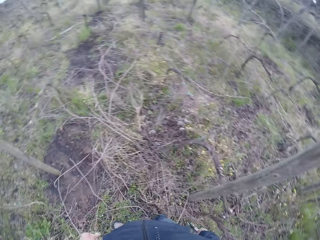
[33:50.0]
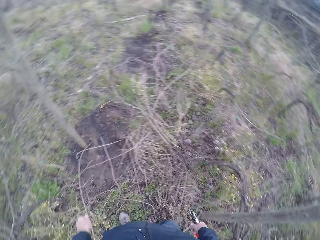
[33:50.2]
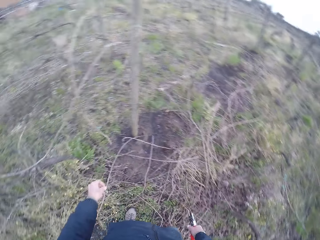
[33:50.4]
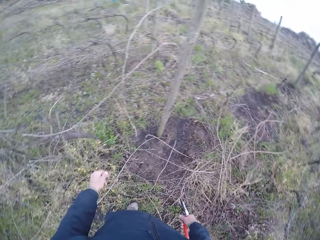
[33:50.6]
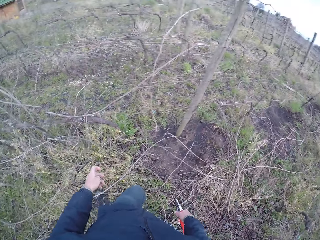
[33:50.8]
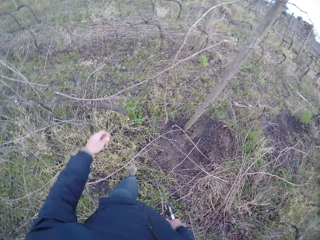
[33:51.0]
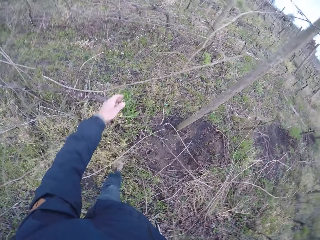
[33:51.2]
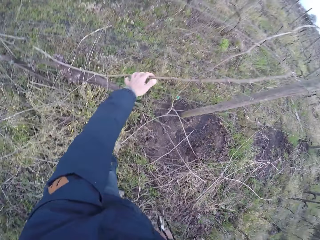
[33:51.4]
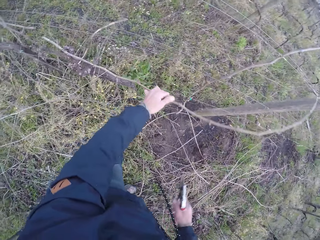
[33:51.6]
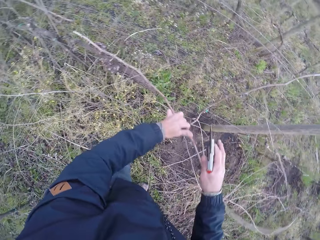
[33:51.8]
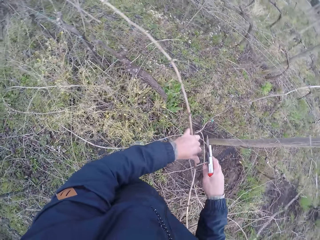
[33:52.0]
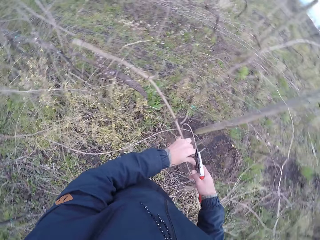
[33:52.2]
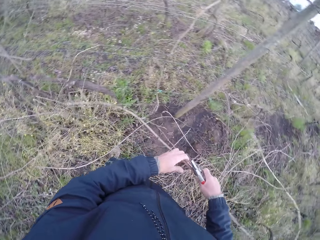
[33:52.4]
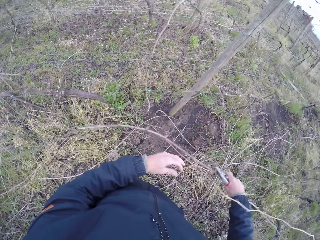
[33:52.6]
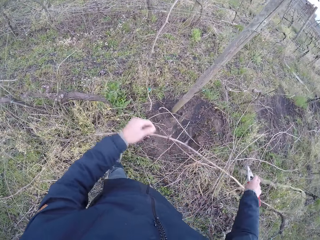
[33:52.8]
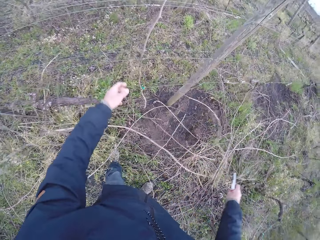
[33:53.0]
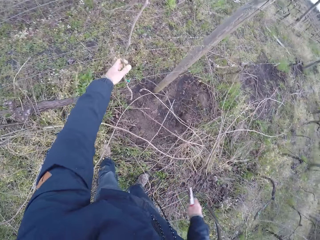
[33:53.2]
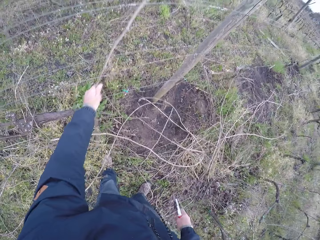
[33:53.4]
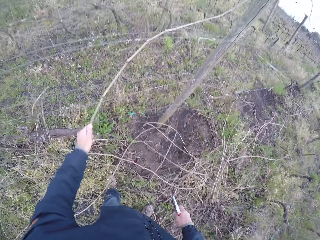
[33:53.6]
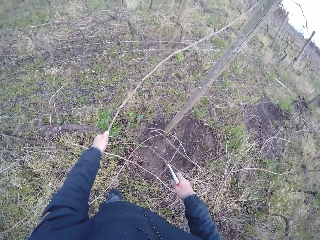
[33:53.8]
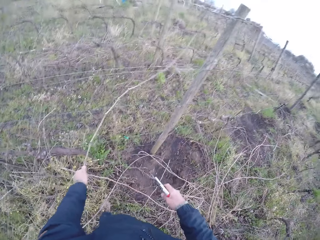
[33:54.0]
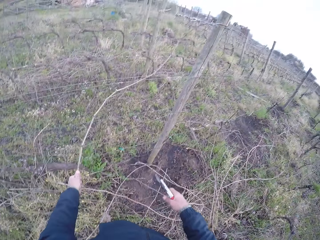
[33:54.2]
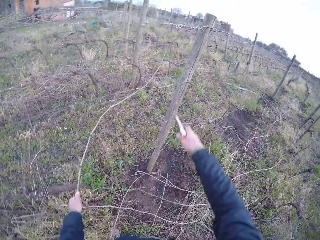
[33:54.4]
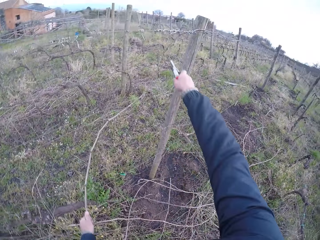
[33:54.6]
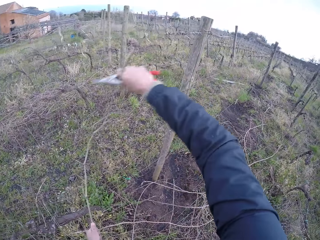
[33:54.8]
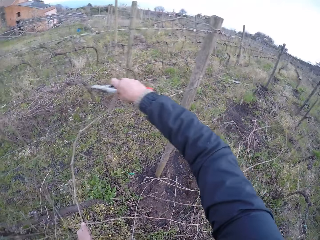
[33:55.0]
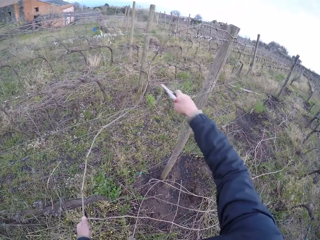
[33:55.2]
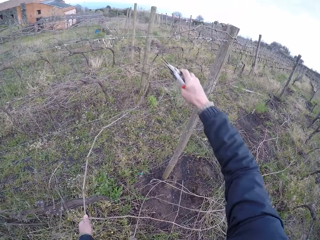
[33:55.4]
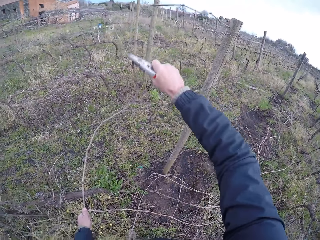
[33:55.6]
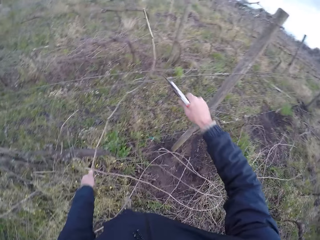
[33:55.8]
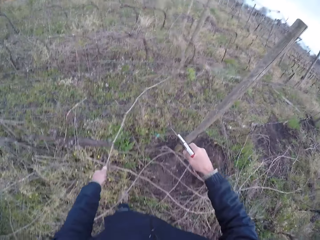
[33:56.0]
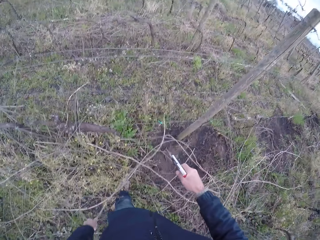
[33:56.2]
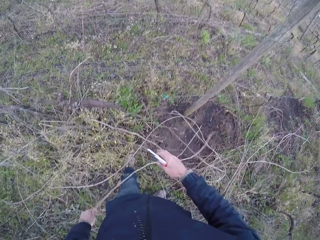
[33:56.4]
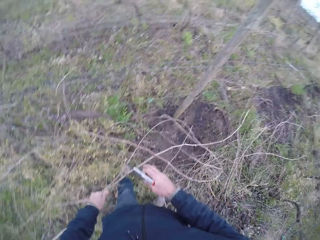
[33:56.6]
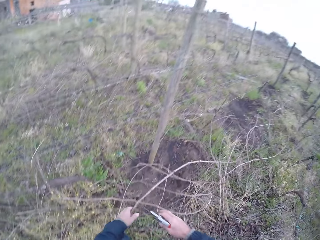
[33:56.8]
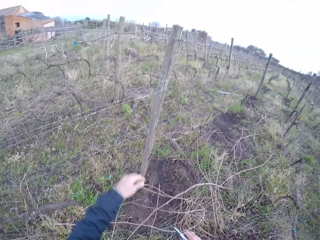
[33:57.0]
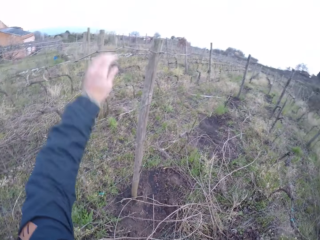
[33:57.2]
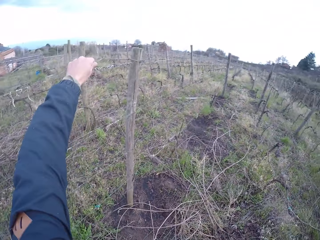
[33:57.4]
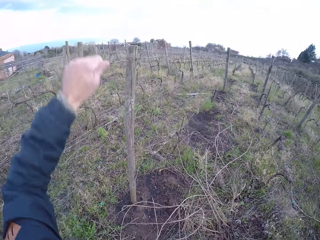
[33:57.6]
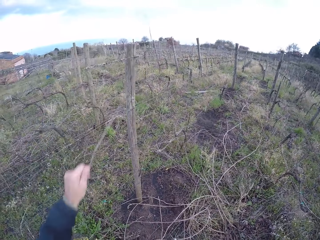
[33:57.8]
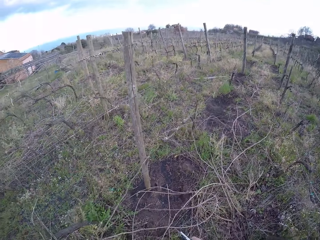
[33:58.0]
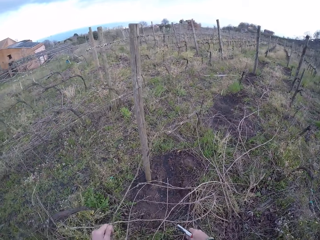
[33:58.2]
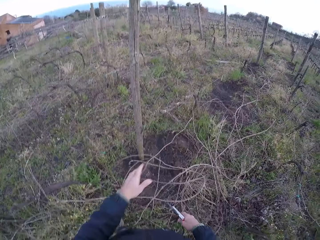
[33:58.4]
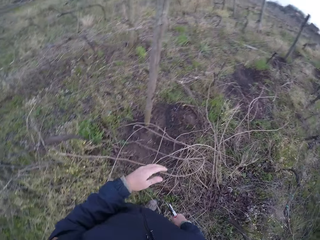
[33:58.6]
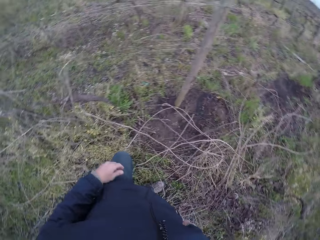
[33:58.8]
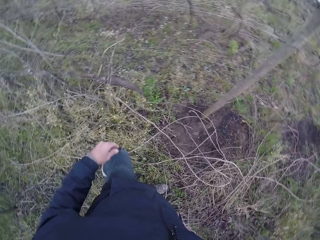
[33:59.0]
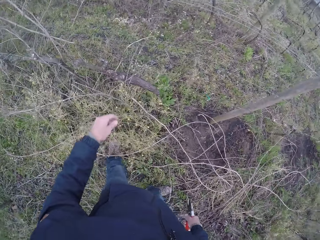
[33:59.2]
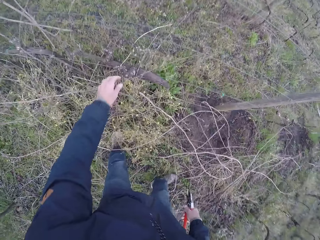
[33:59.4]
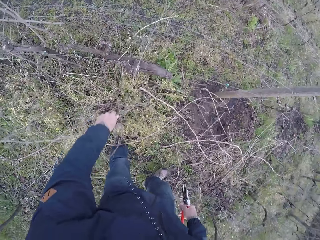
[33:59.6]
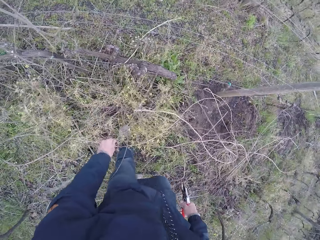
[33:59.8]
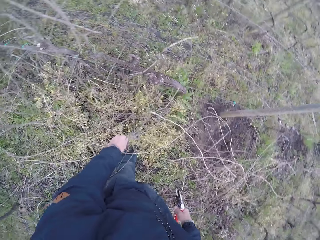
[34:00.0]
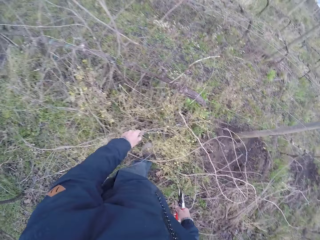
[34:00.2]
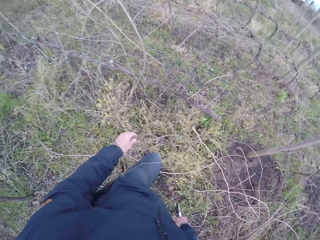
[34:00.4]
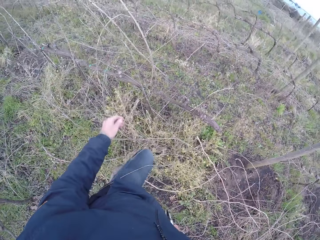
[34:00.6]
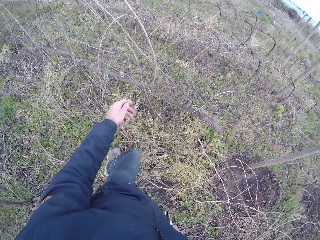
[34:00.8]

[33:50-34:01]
The camera wearer walks in the field. He drags a stick from the barbed wire with his left hand. He passes the stick from his left hand to his right hand. He drops the stick in his right hand on the floor. He drags a stick from the barbed wire with his left hand. He drags the stick in the barbed wire with the pliers in his right hand. He cuts firewood. He drags the stick from the barbed wire with his left hand. He drops the stick in his left hand on the floor. He drags the stick from the barbed wire with his left hand. He drops the stick in his left hand on the floor.

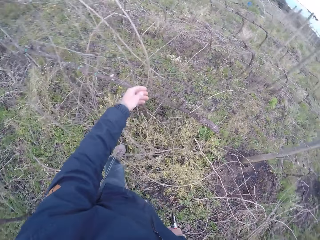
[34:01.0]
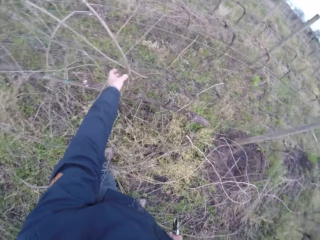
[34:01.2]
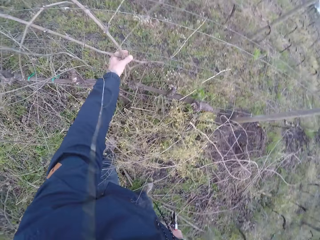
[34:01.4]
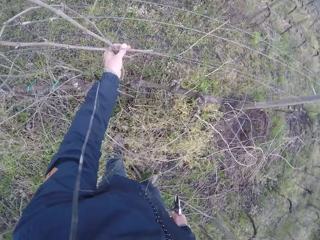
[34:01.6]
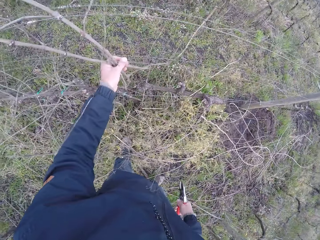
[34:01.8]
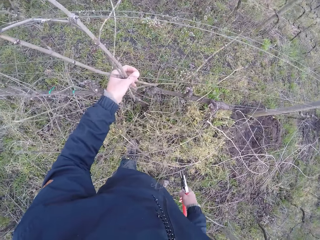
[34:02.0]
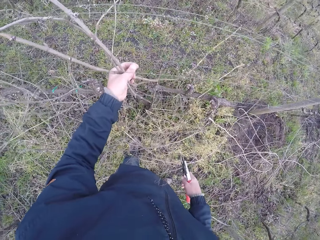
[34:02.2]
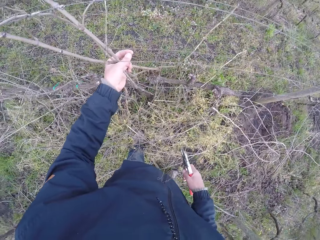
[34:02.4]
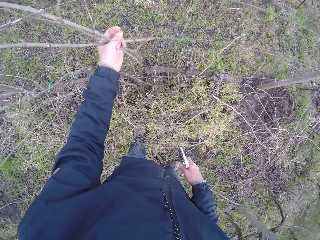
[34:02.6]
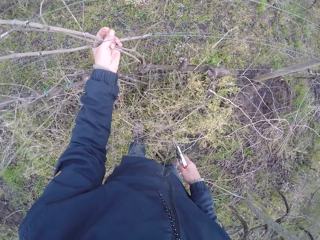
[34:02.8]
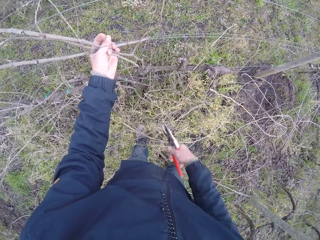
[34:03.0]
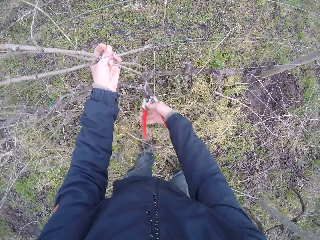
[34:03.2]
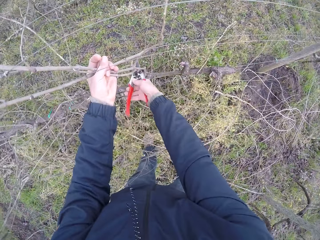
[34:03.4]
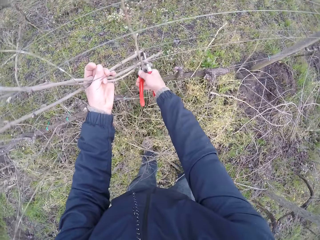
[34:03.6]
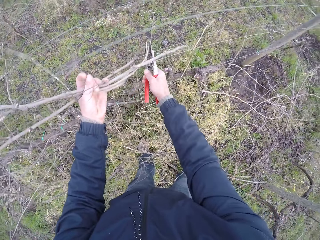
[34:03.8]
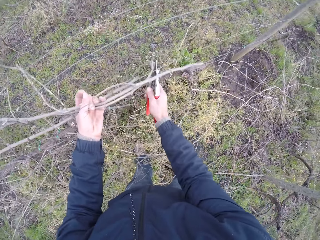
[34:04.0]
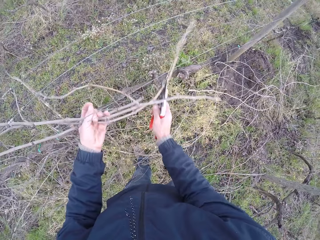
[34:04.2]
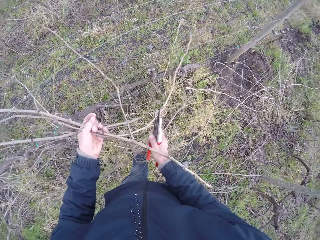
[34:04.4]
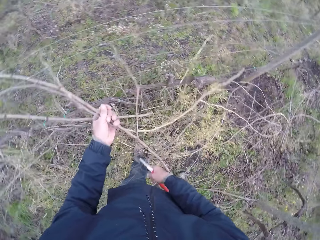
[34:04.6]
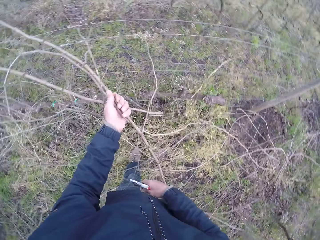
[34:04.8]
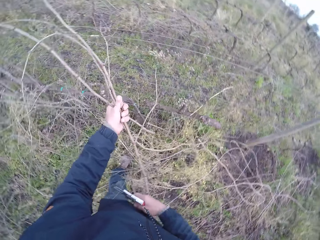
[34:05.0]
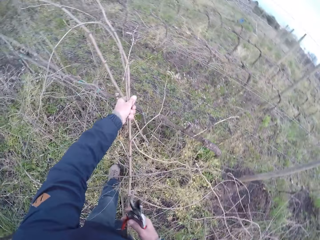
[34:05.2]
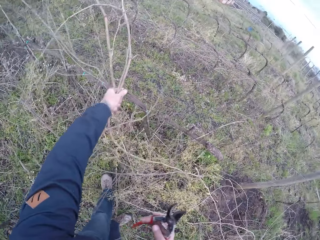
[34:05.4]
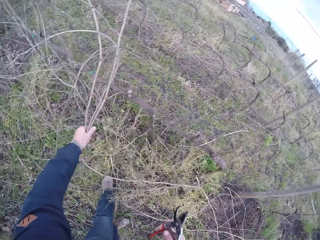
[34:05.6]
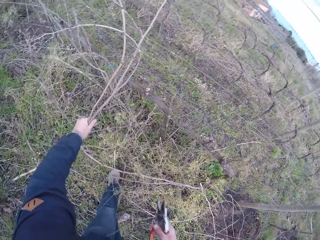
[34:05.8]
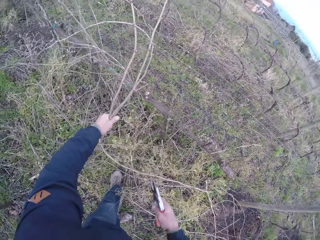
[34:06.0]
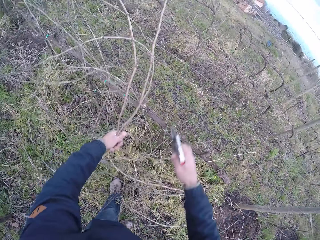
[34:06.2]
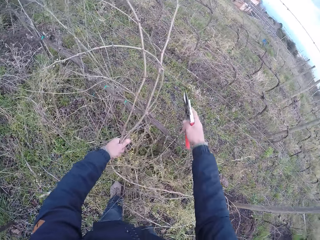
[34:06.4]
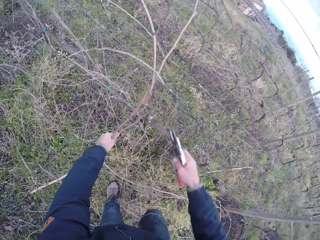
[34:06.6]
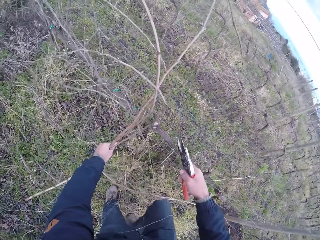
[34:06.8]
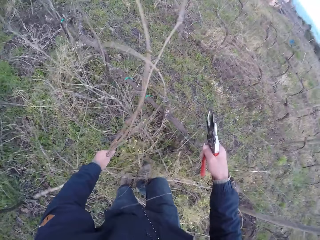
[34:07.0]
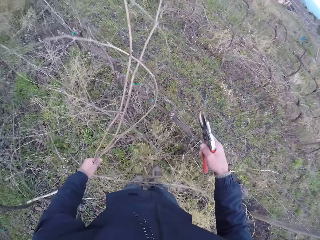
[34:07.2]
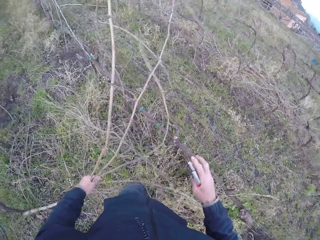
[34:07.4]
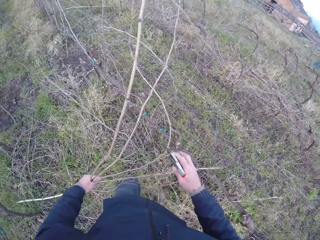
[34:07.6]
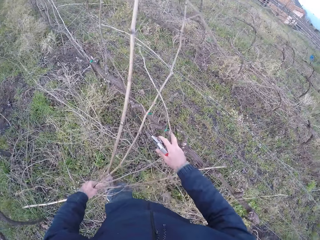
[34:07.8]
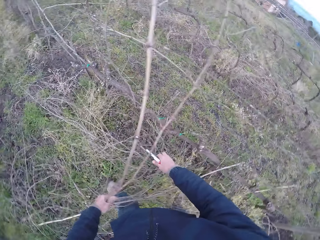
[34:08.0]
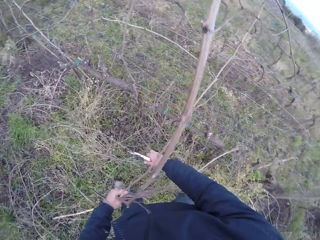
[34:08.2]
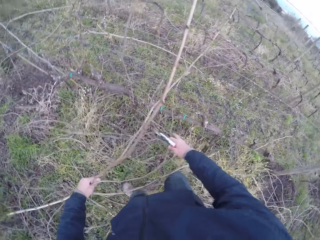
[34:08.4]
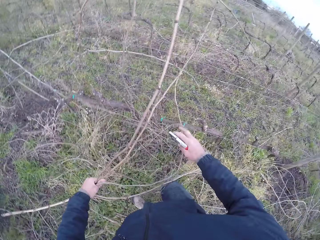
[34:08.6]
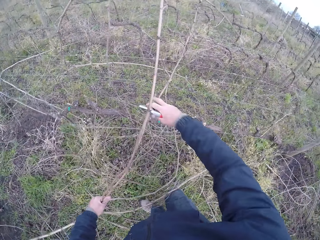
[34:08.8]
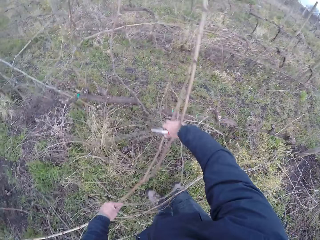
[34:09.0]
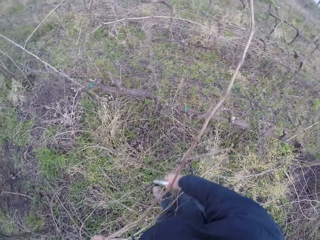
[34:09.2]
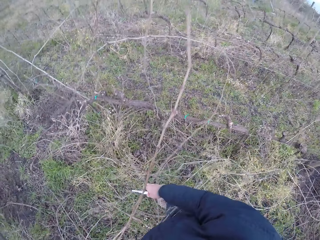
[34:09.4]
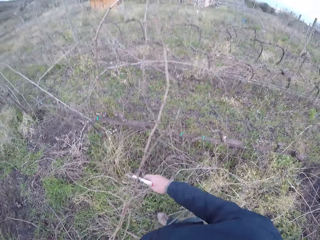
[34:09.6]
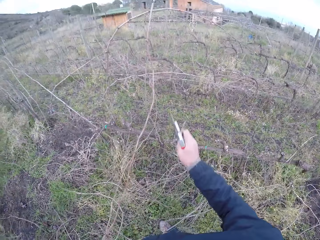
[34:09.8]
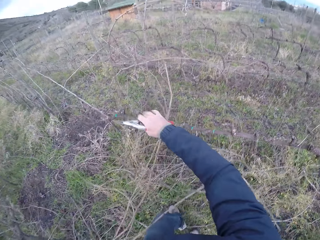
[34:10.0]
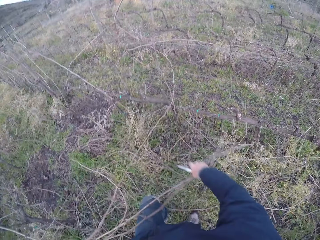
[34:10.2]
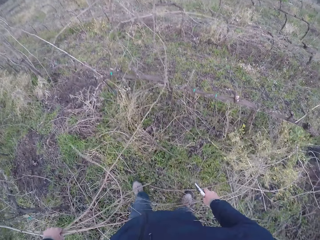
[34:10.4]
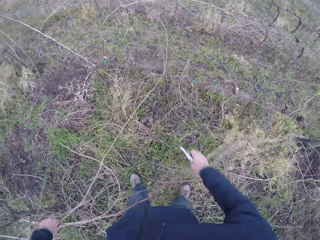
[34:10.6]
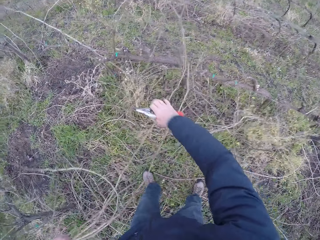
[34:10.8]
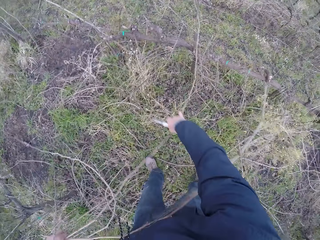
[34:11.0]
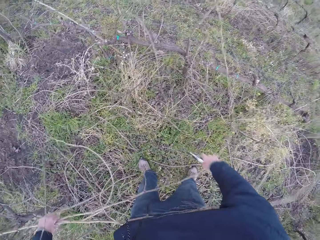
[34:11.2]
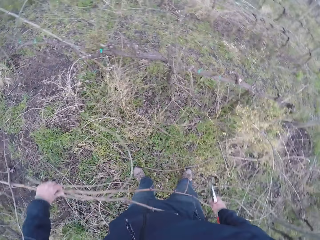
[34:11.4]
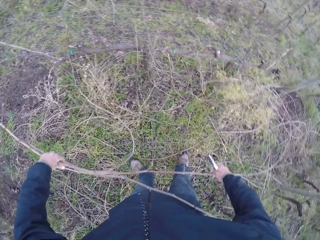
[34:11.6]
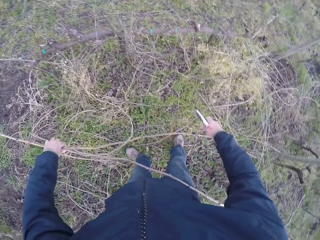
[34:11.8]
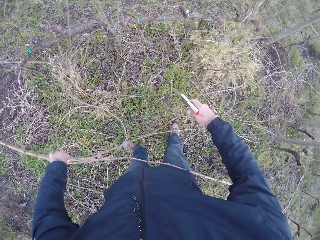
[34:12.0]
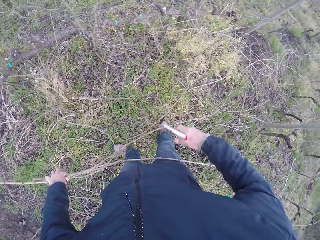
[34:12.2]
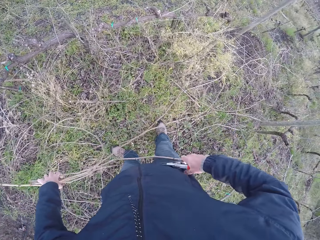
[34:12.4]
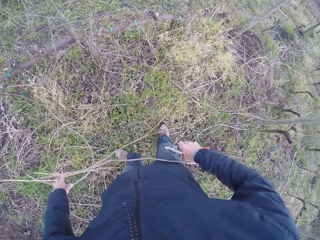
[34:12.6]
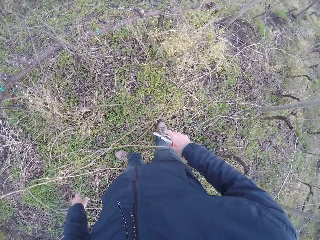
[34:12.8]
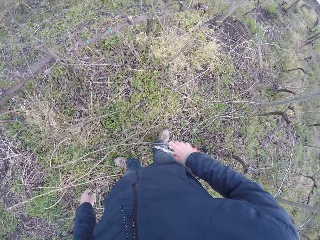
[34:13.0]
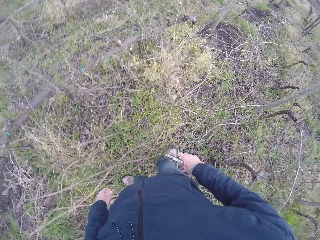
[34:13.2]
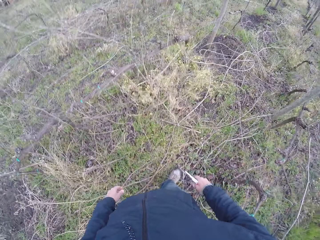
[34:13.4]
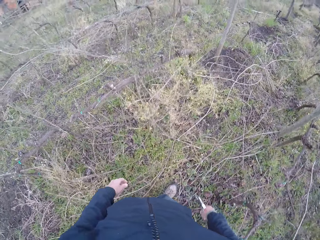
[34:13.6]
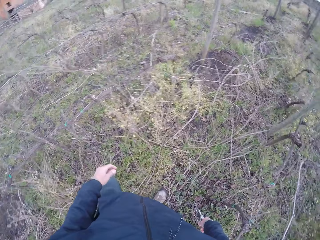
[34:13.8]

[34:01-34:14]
The camera wearer drags the stick from the barbed wire with his left hand. He drags the stick in the barbed wire with the pliers in his right hand. He collects a piece of firewood. He drags the stick from the barbed wire with his left hand. He drags the stick from the barbed wire with both hands. He cuts the piece of firewood. He drops the stick in his left hand on the floor.
